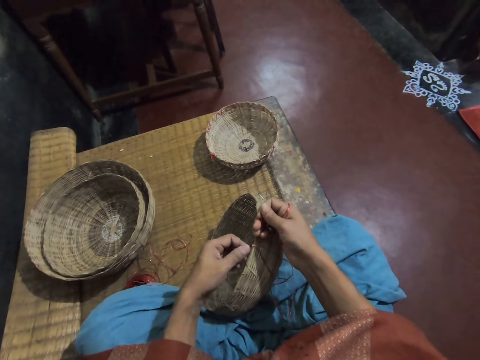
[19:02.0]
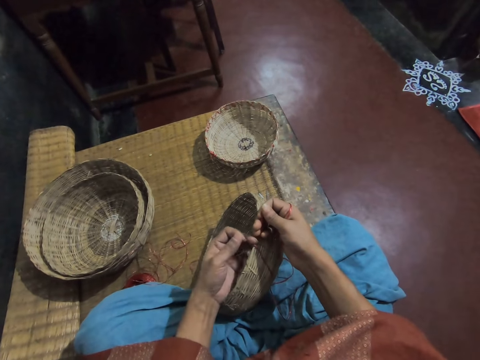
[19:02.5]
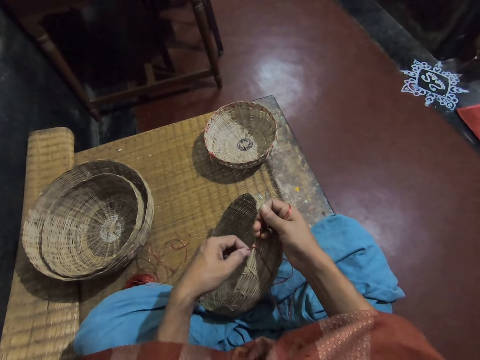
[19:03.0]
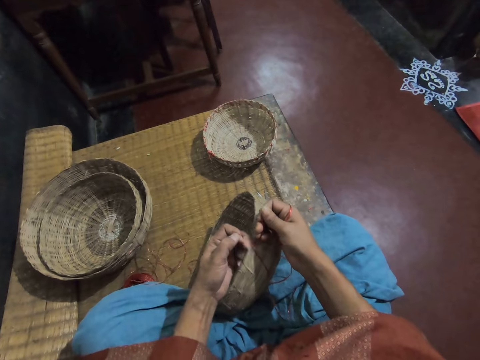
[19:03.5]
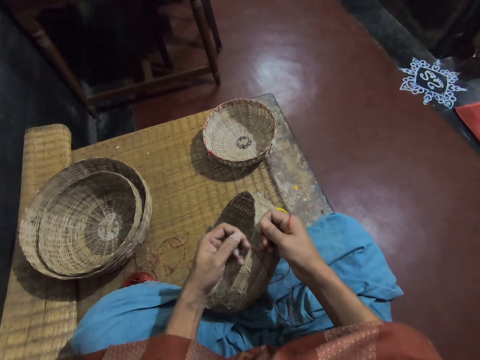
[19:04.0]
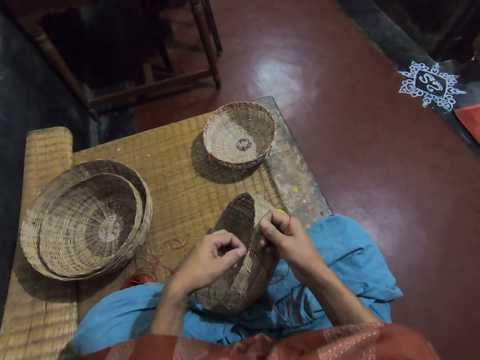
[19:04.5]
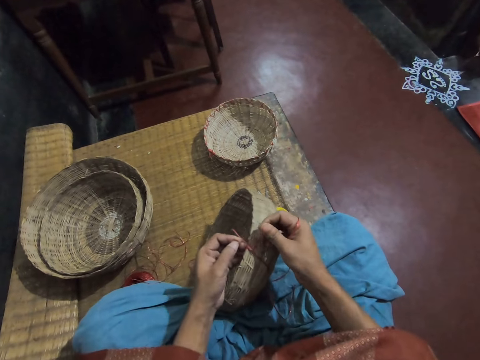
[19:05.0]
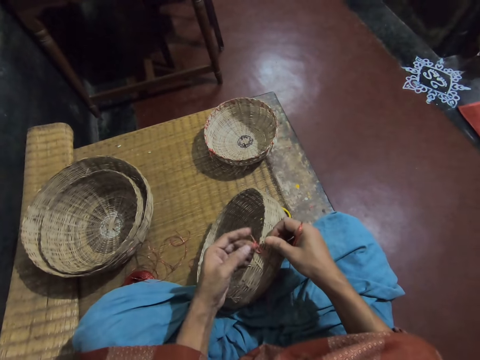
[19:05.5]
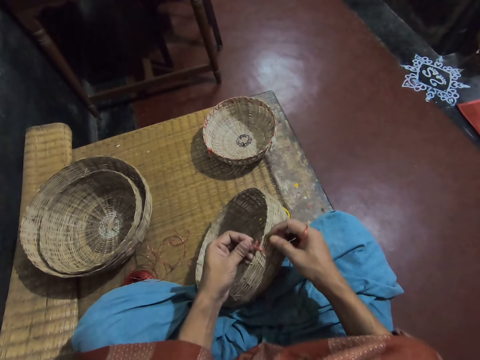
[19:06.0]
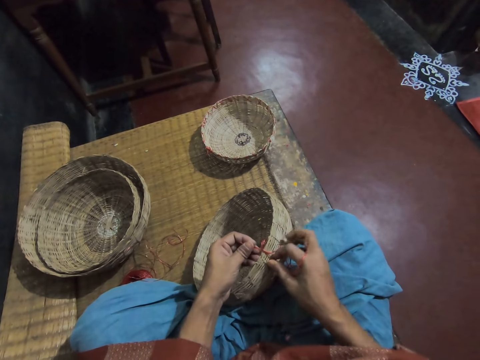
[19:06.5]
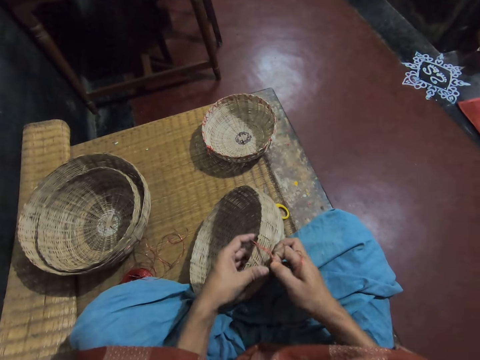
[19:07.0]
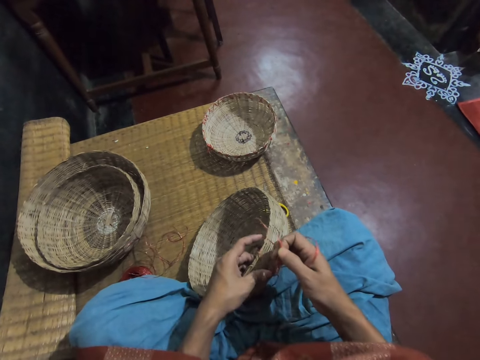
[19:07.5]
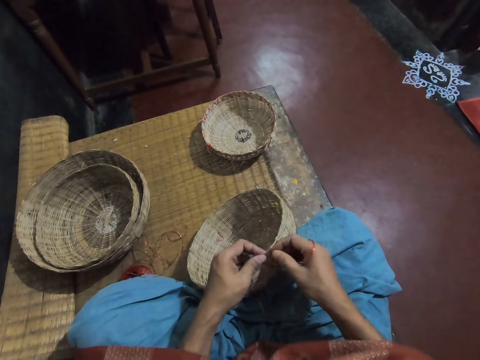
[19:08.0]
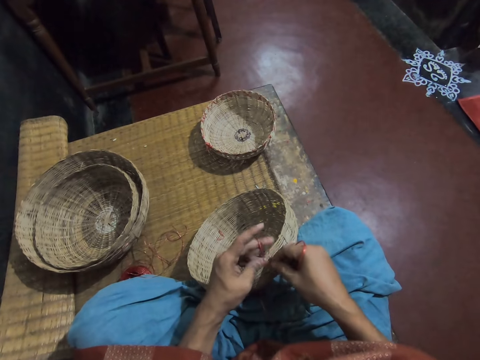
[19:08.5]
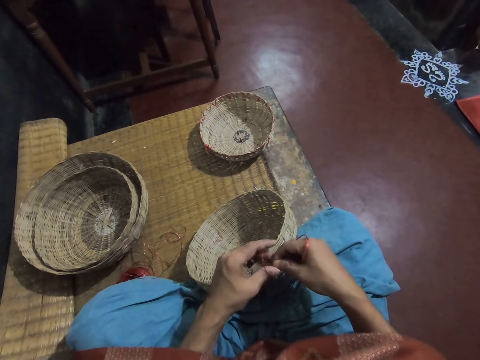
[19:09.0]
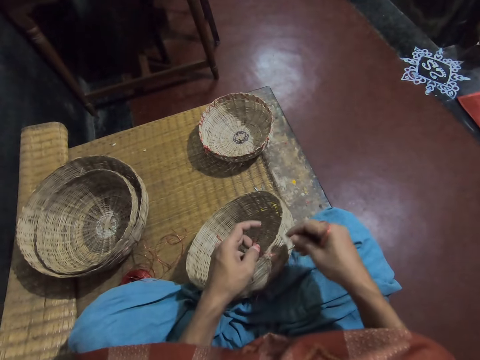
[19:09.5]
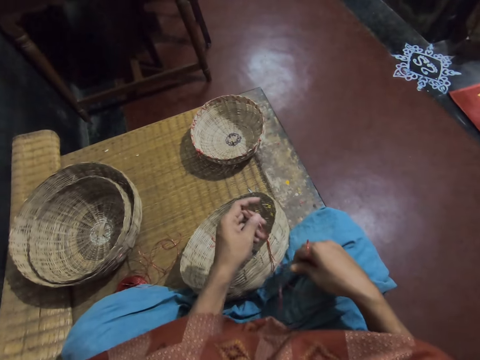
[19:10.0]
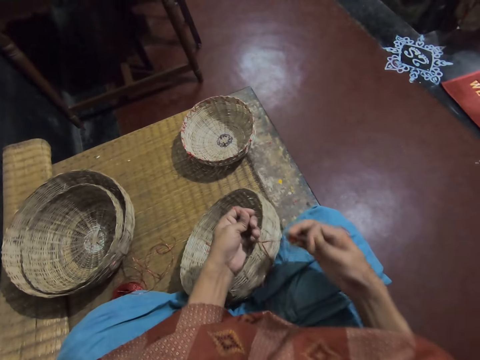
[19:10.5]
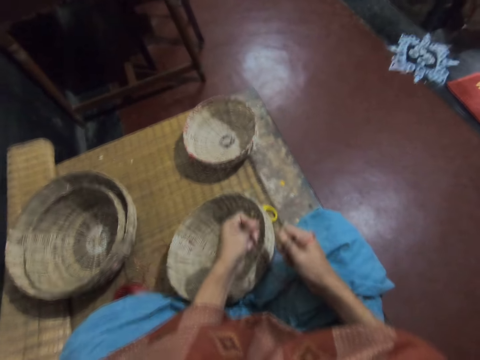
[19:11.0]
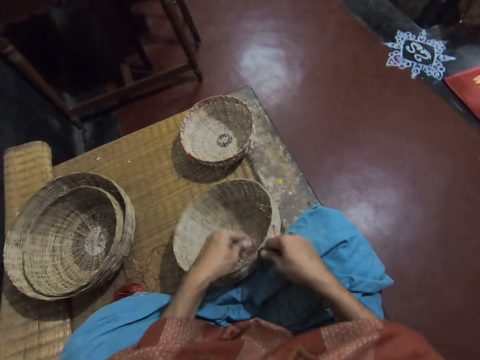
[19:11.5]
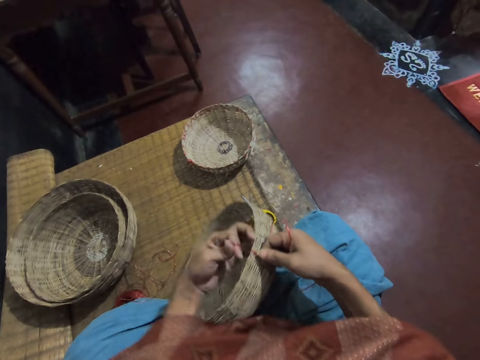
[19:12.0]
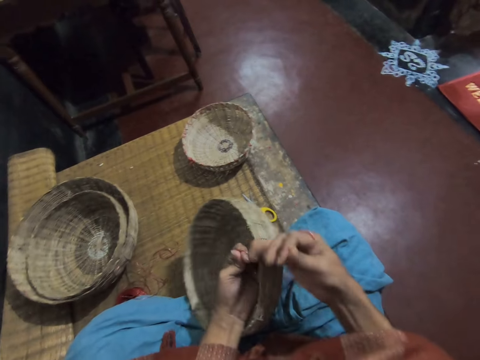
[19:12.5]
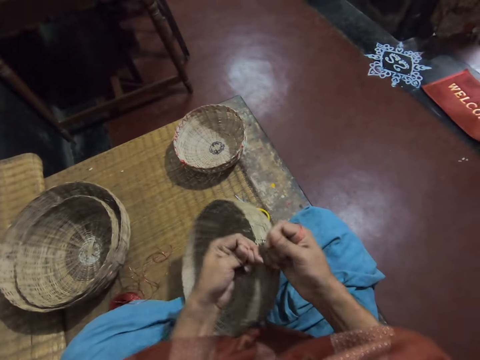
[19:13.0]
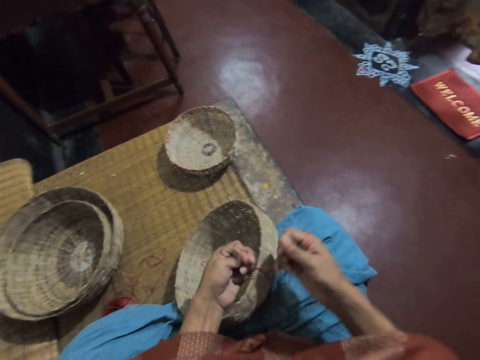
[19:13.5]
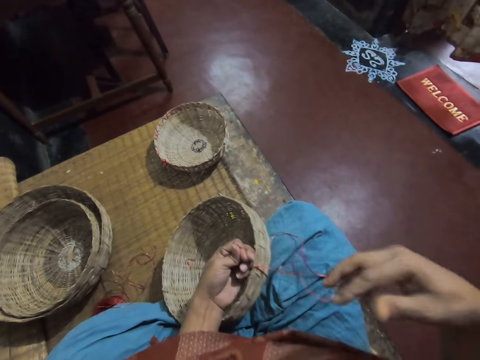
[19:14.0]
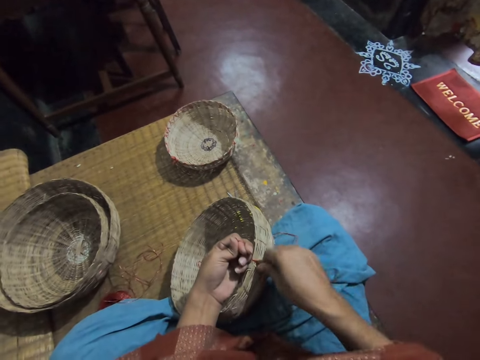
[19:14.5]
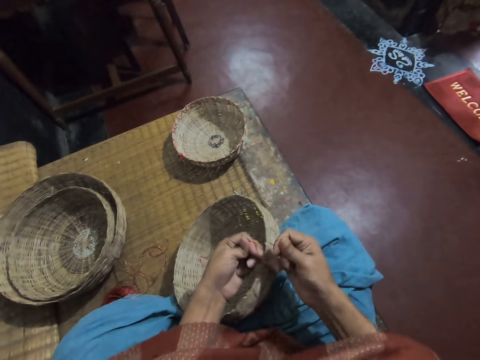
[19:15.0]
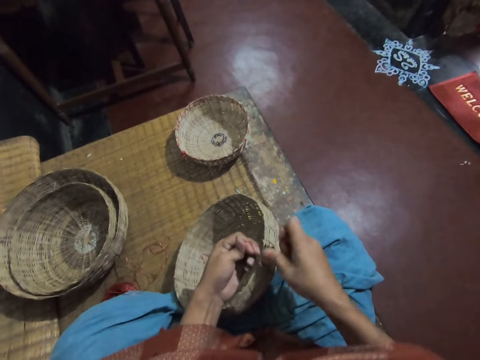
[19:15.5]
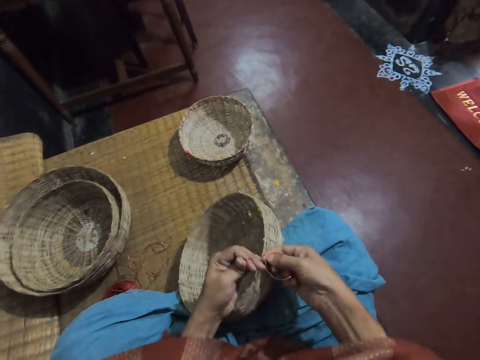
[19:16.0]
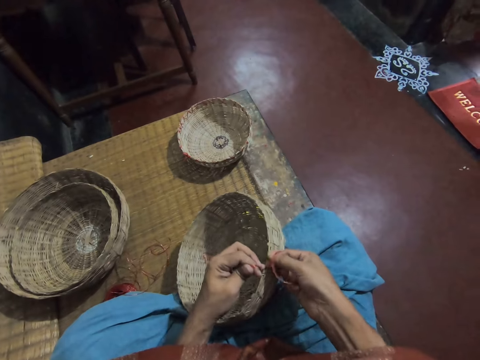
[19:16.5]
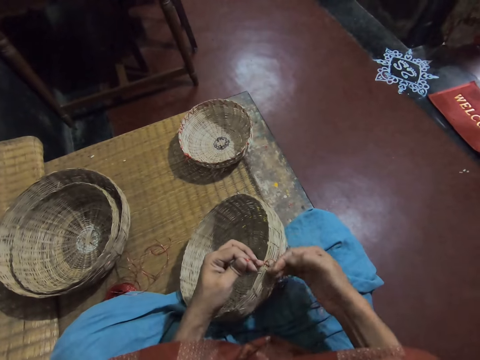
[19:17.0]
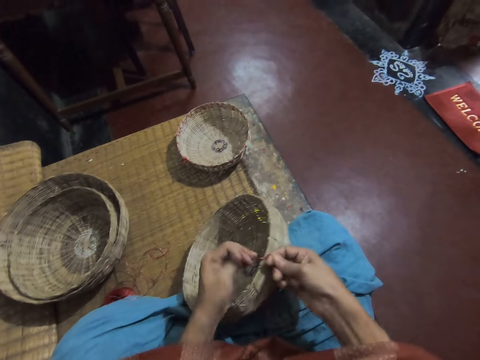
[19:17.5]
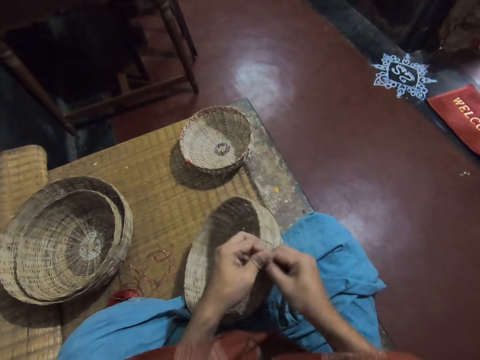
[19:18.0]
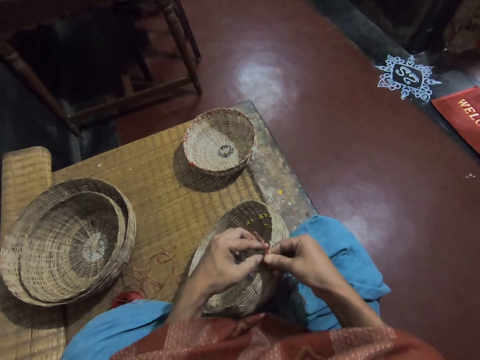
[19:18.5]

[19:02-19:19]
The camera wearer pulls the weaving thread and ties the weaving thread.

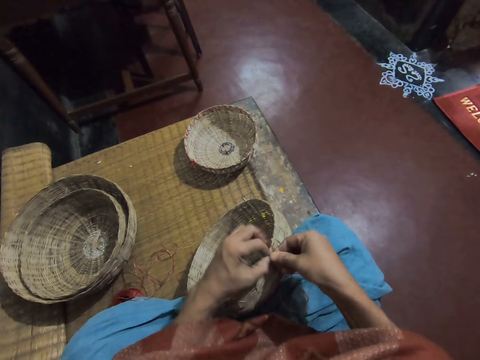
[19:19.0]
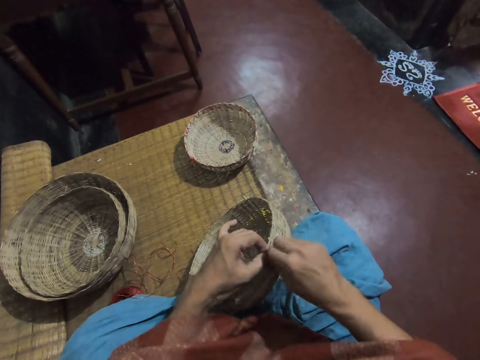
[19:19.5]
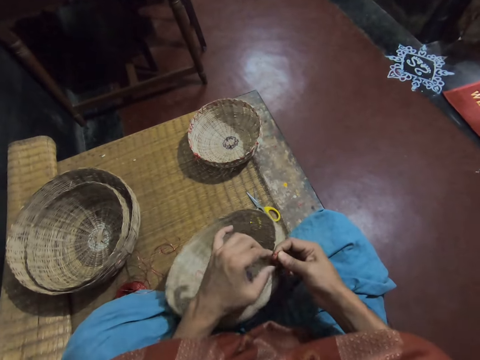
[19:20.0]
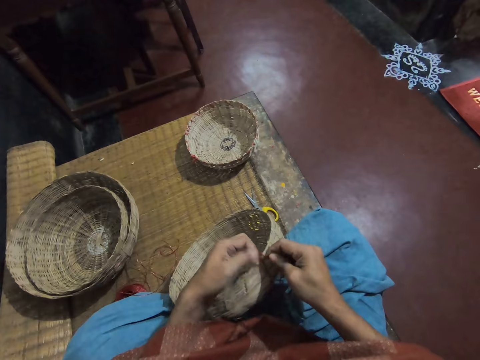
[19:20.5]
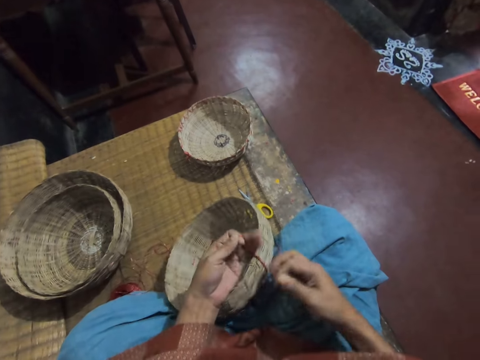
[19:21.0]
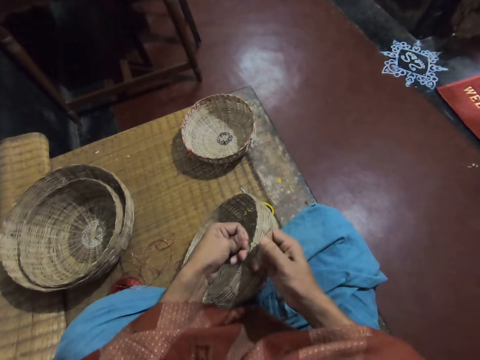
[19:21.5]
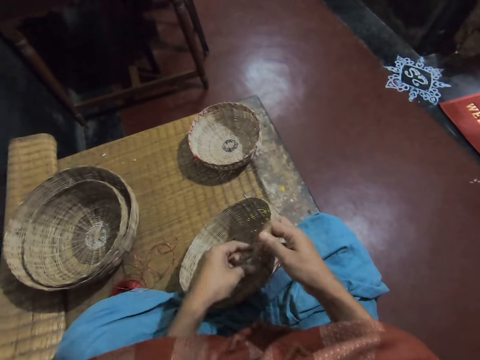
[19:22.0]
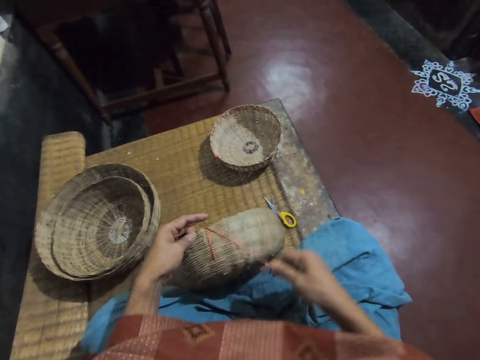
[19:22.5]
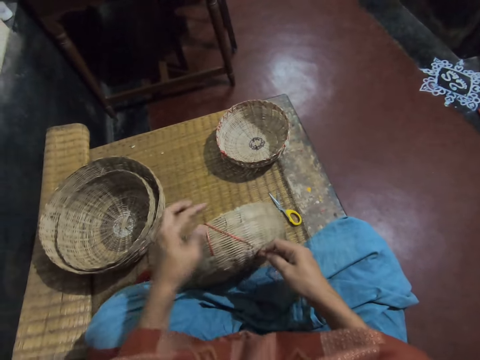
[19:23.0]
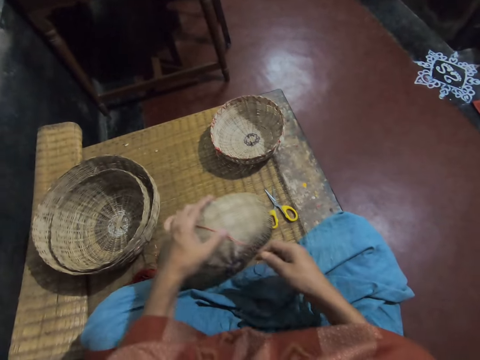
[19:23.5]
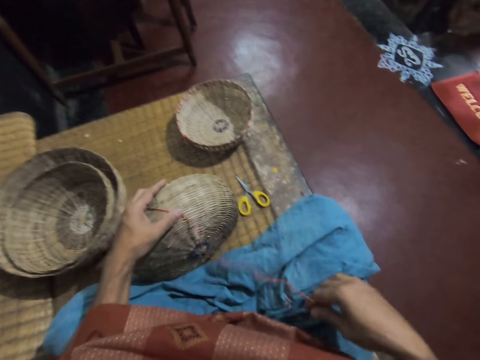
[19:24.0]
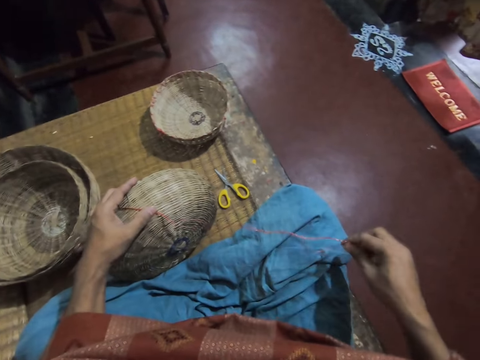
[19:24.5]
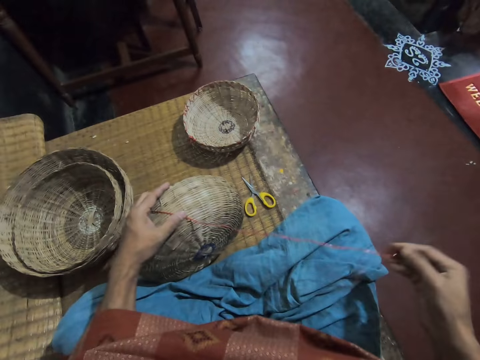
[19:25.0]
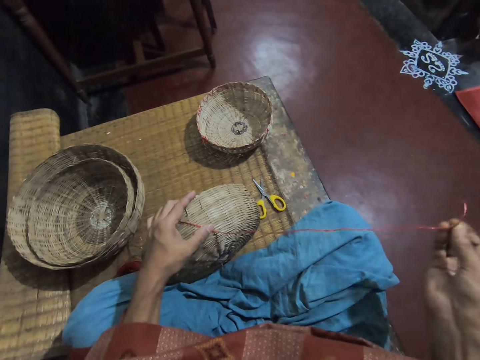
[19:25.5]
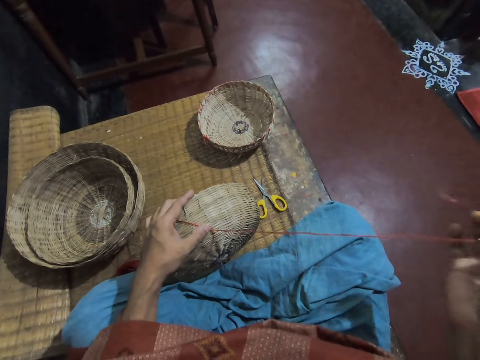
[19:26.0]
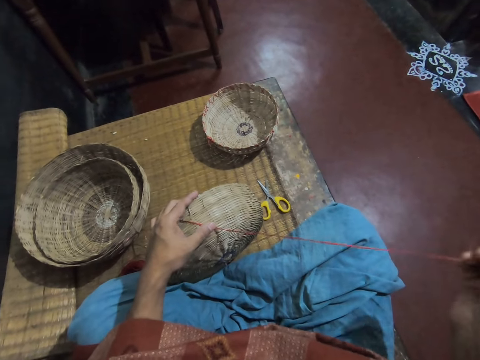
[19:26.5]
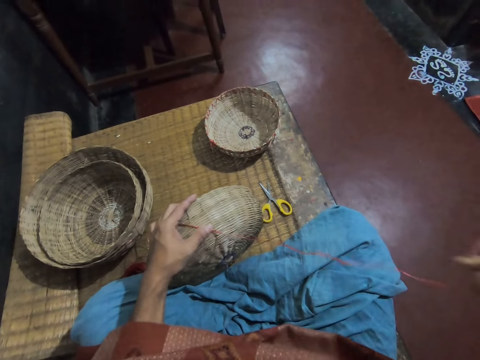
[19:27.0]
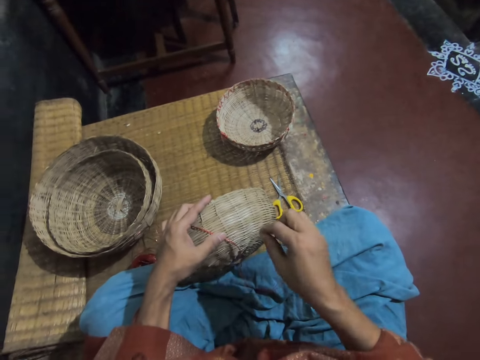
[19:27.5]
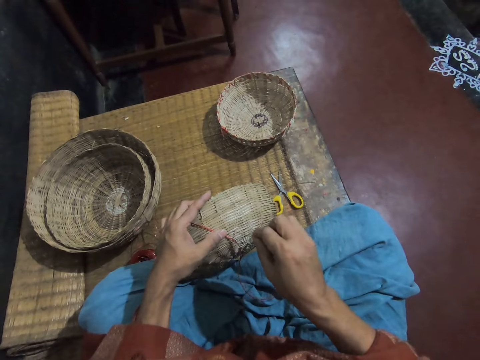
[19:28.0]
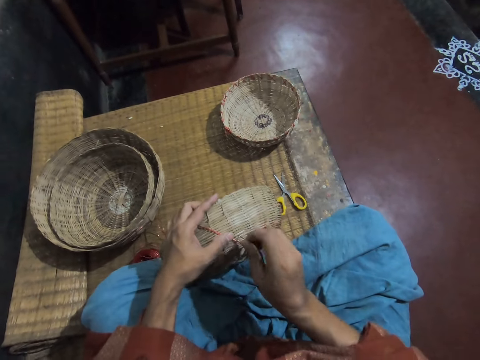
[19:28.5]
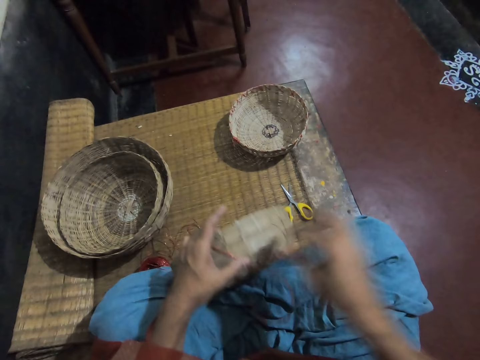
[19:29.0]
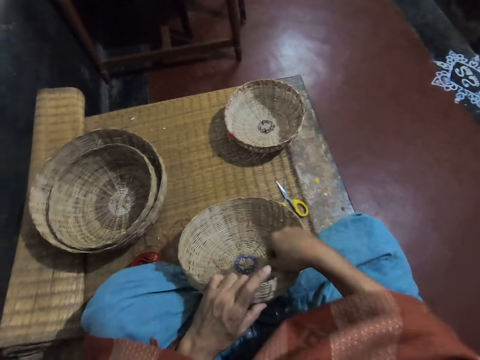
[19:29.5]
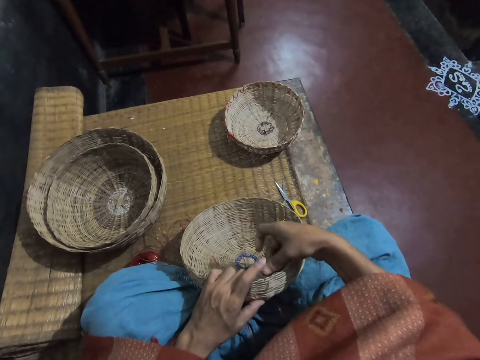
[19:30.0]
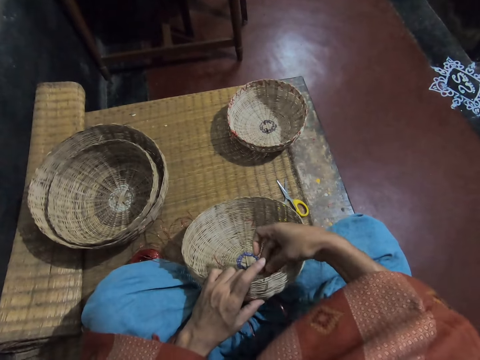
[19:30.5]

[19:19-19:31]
The camera wearer adjusts the weaving thread. He sews the basket with the needle in his right hand.
